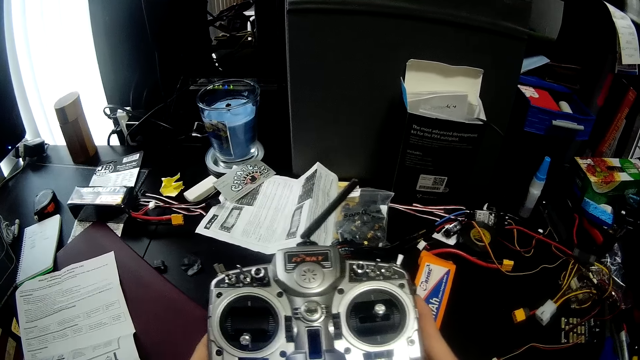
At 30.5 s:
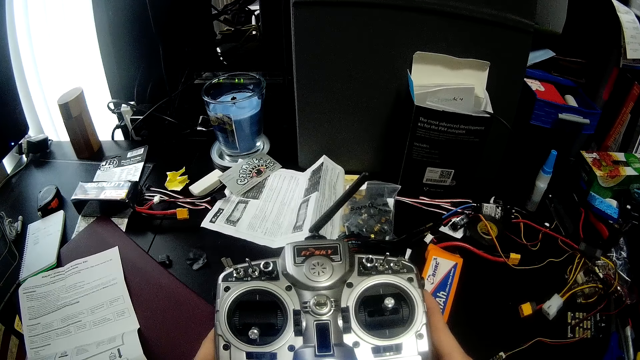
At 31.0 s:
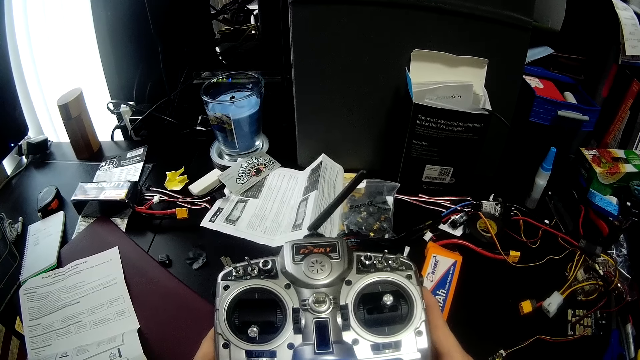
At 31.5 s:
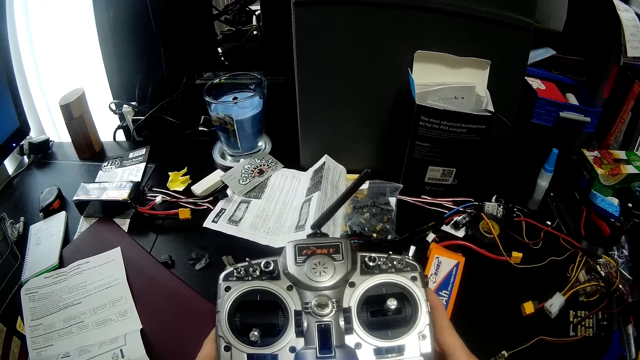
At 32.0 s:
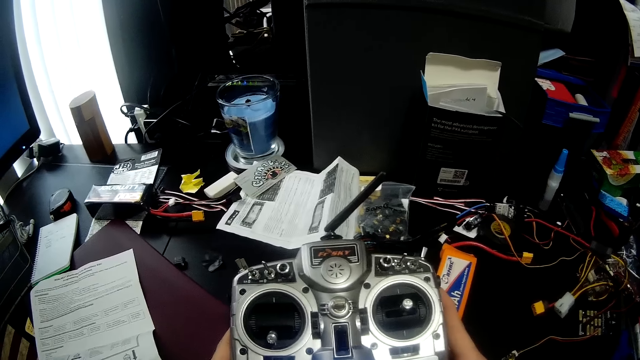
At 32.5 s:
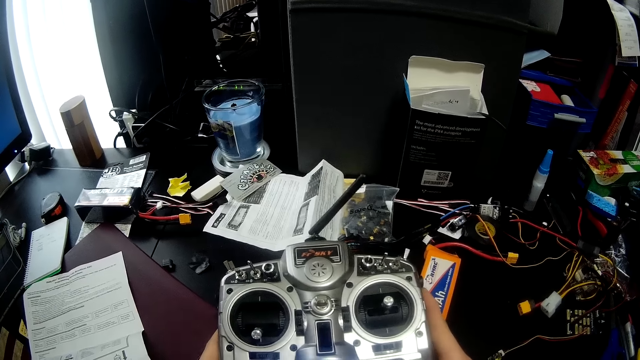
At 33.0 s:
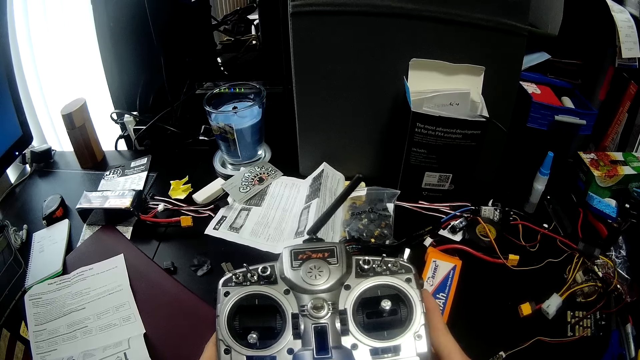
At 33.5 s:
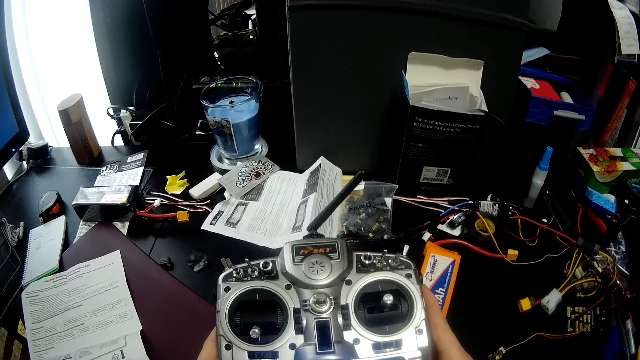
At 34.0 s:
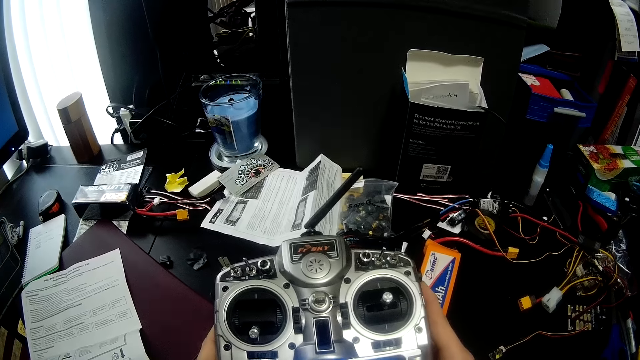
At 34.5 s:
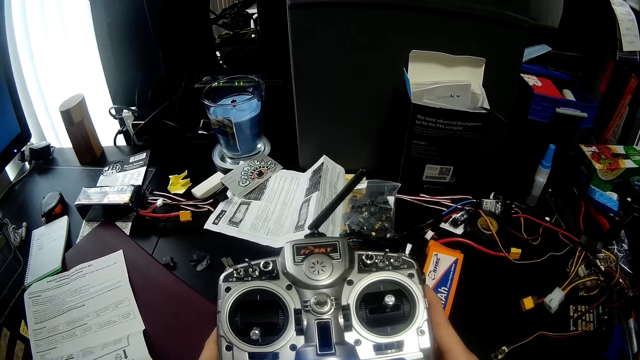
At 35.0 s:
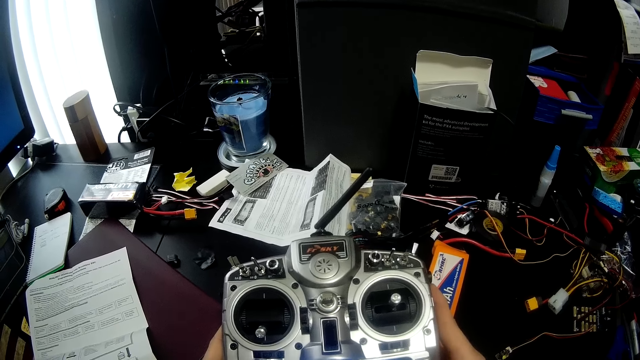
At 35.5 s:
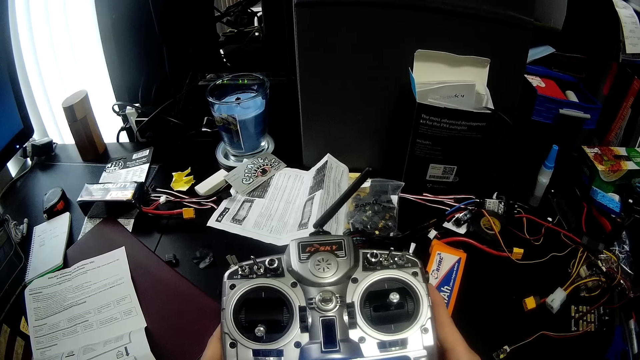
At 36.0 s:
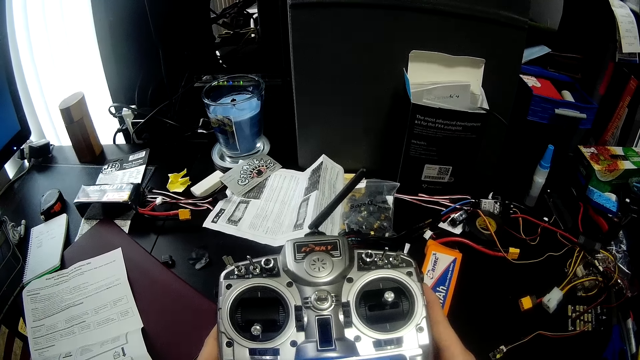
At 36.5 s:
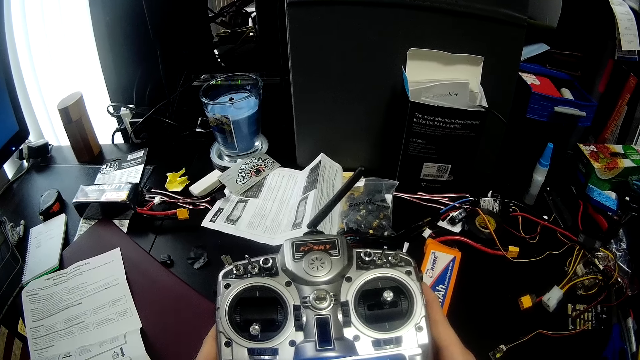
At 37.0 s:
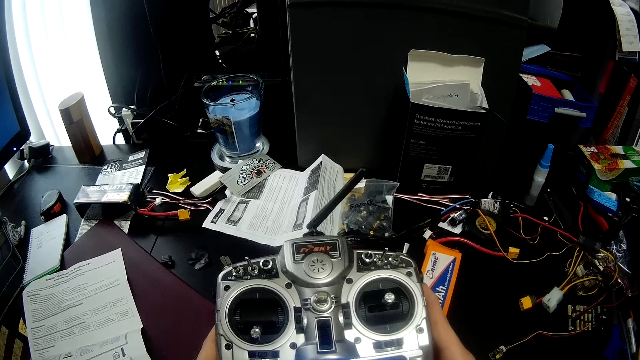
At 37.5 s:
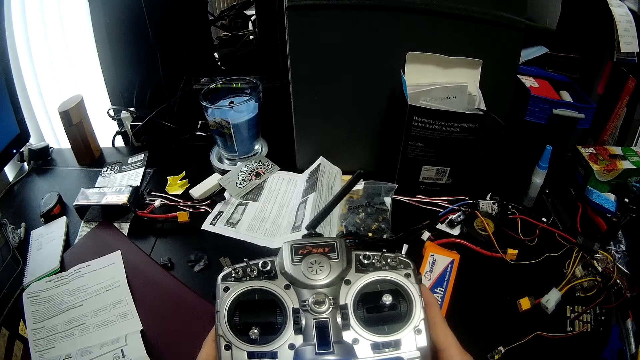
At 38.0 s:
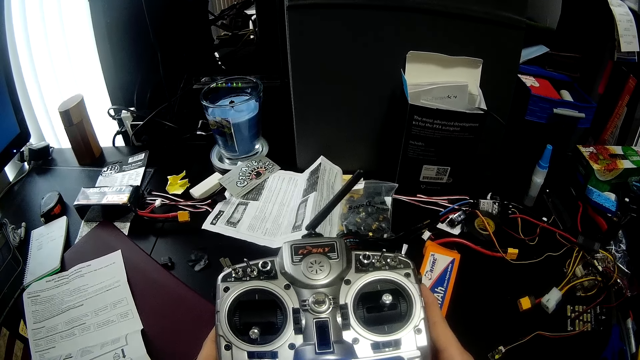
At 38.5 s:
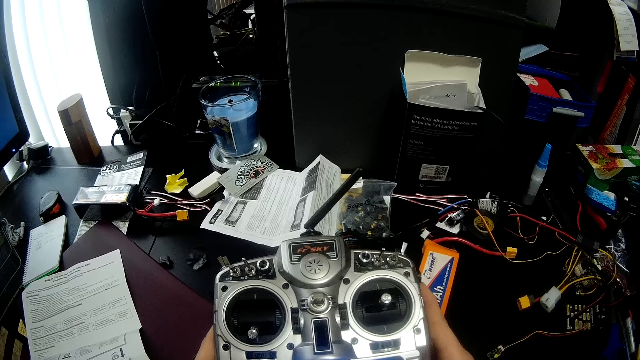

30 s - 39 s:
The camera wearer operates something.

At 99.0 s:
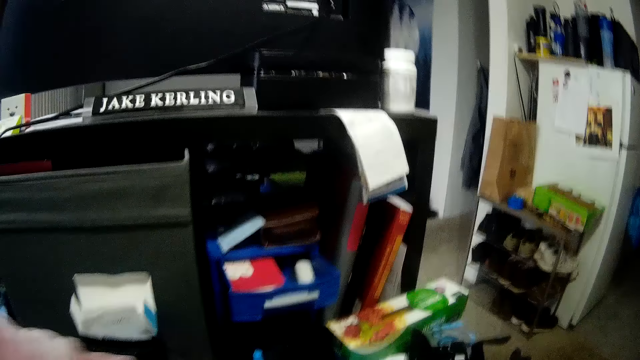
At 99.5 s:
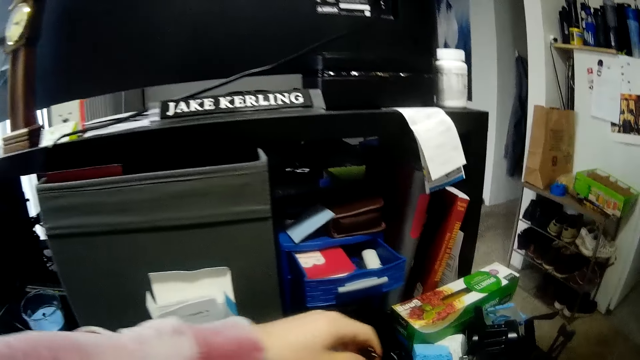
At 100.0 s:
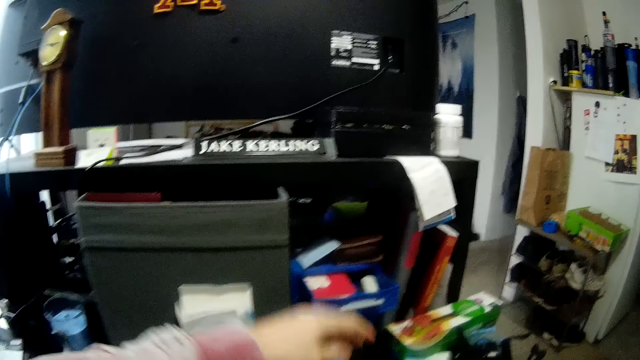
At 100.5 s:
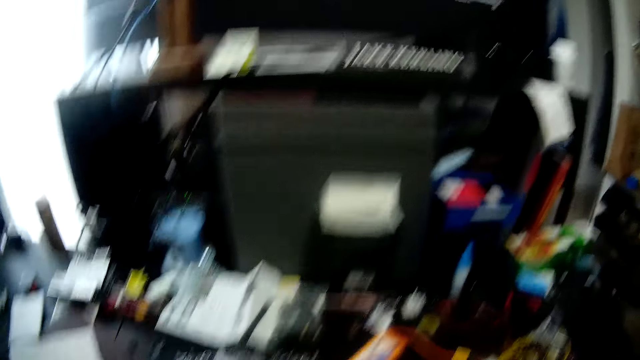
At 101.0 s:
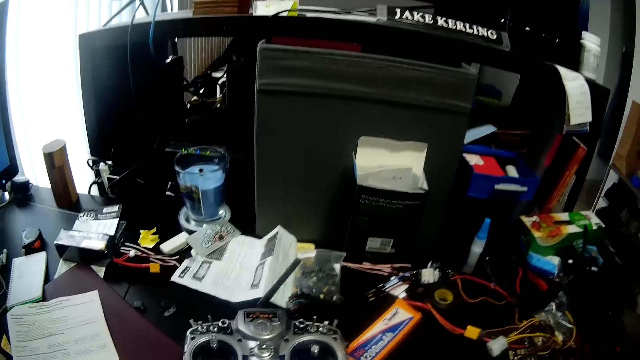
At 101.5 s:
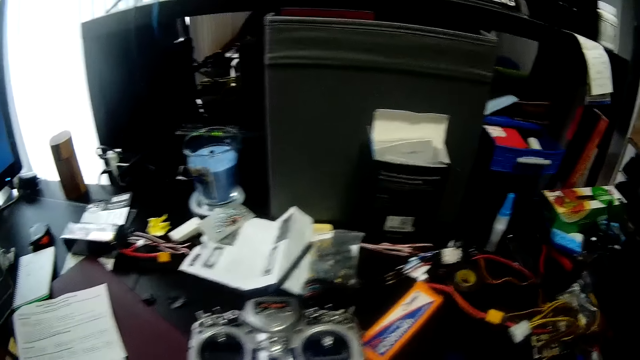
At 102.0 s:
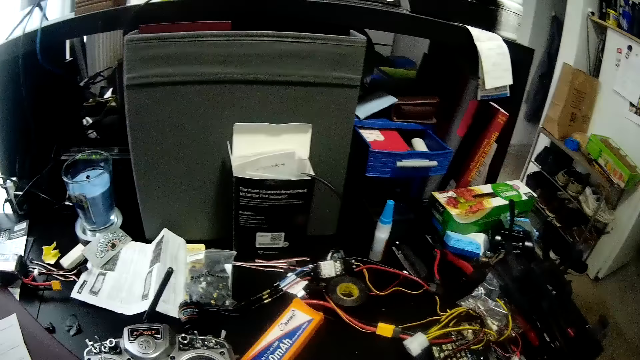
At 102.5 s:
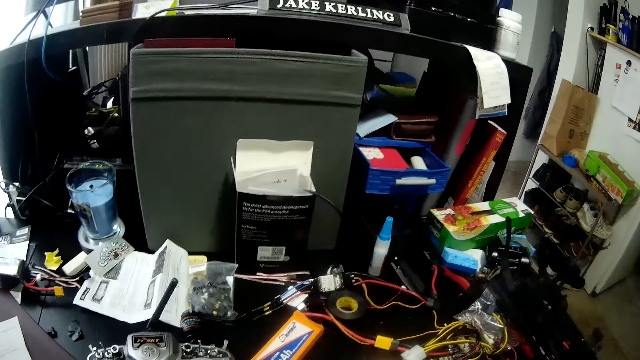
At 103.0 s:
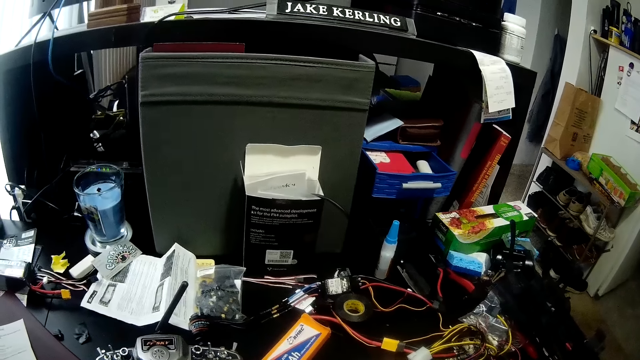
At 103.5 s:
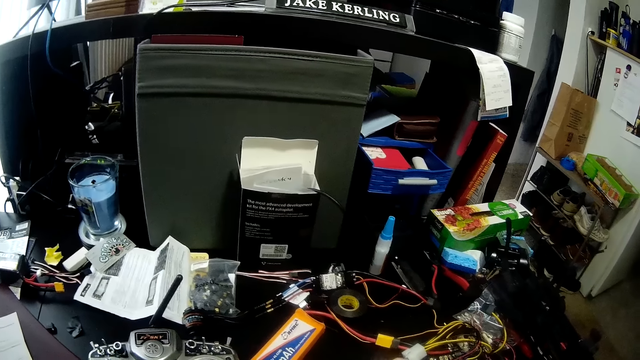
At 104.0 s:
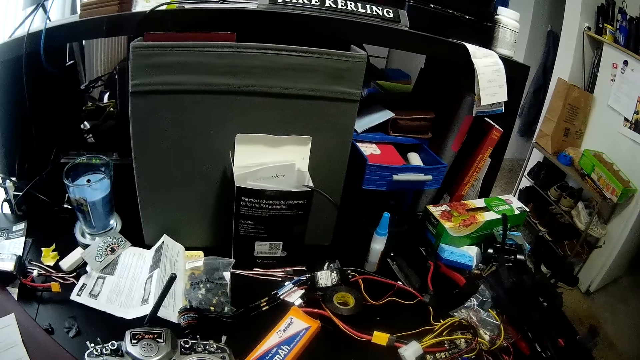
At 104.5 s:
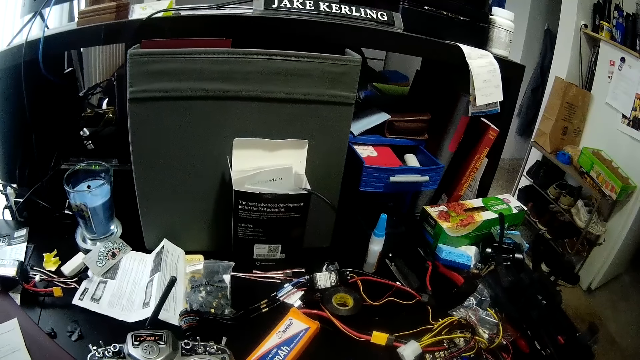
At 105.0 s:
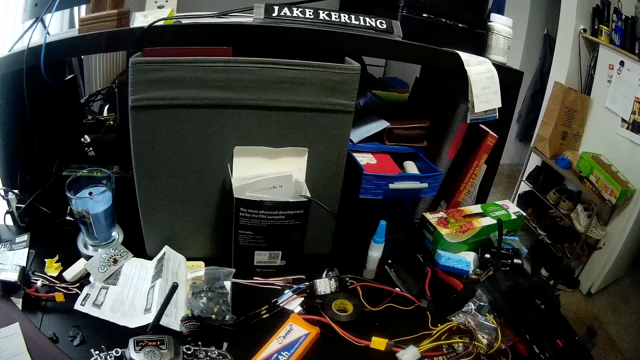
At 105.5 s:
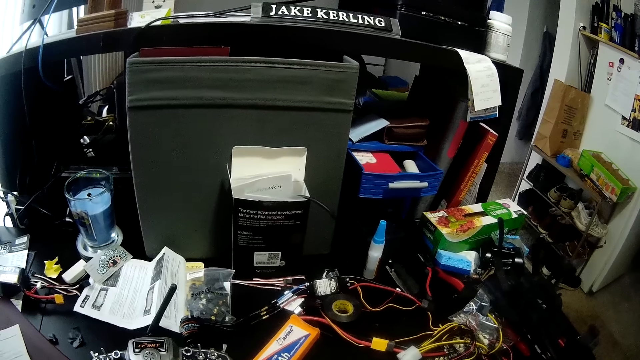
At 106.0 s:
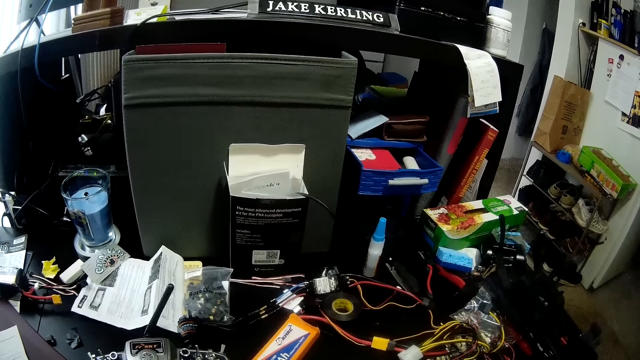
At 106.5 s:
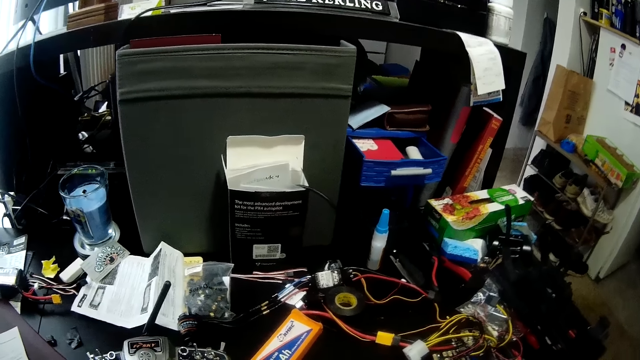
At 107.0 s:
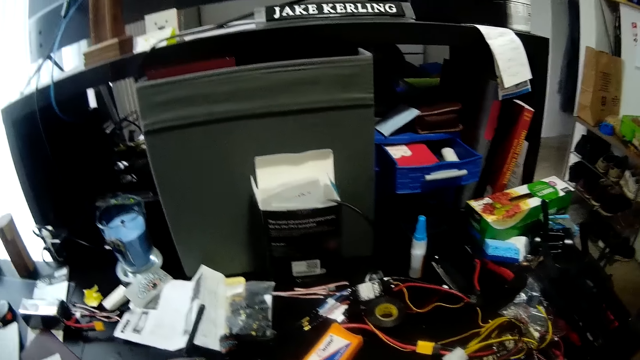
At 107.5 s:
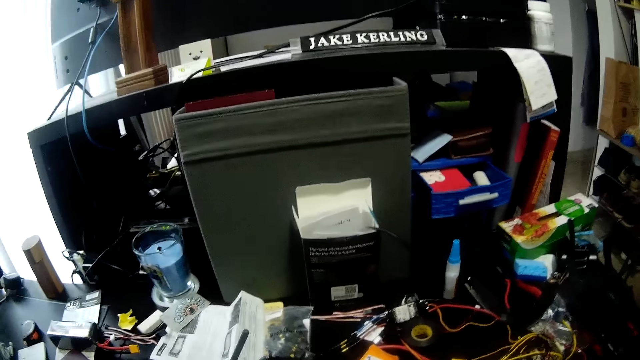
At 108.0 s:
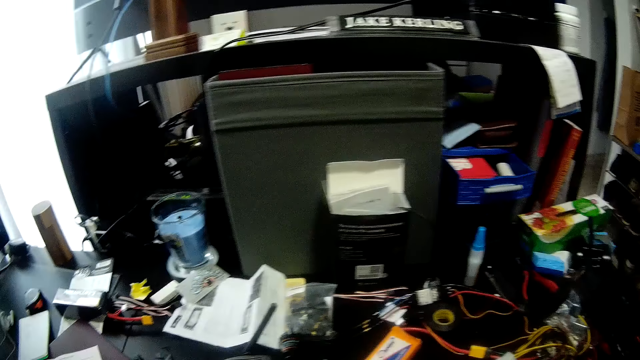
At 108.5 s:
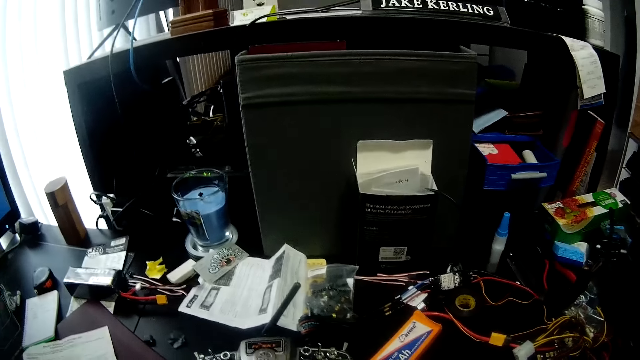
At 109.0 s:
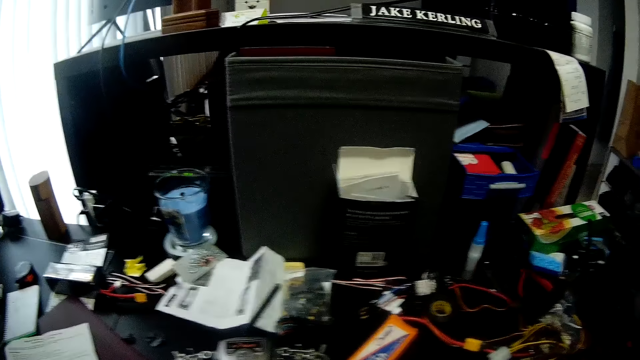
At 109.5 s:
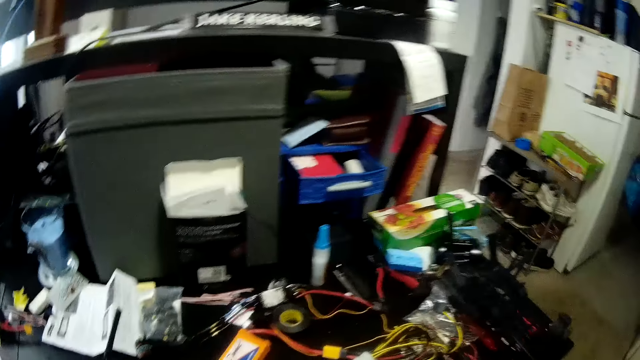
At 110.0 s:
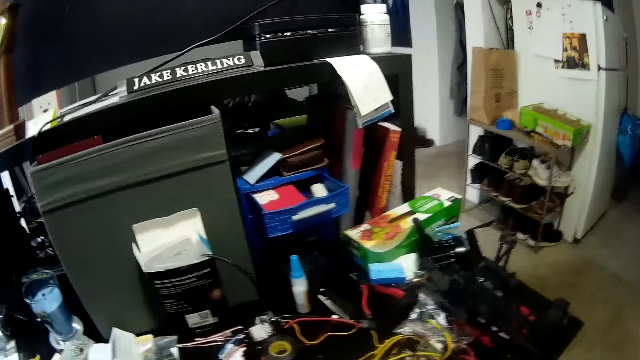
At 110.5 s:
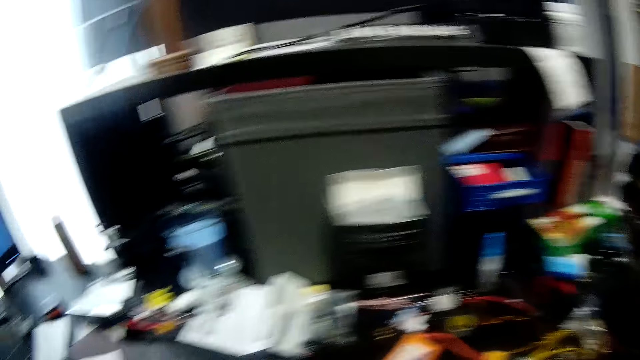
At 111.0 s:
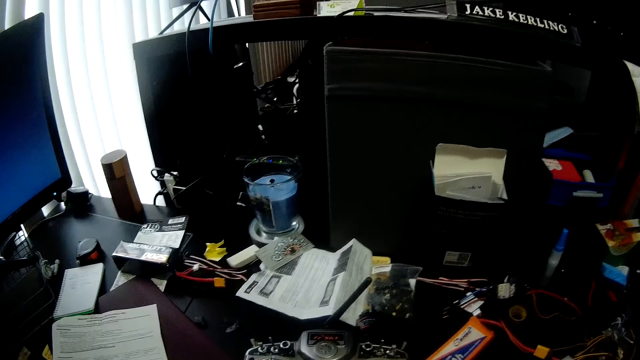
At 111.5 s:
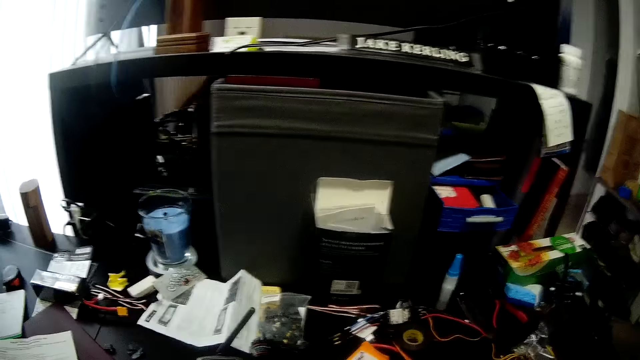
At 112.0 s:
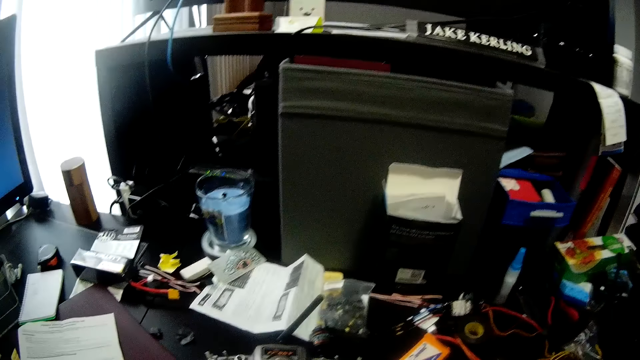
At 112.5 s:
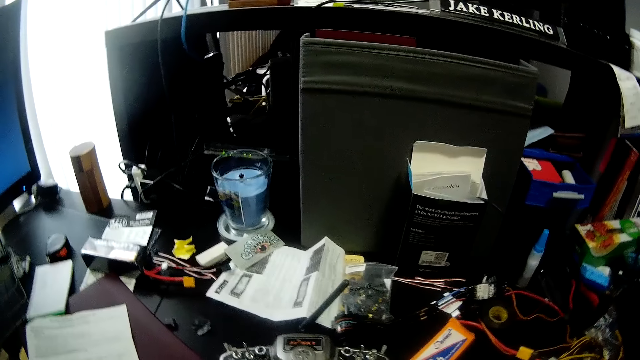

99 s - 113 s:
The camera wearer lifts his hand.
